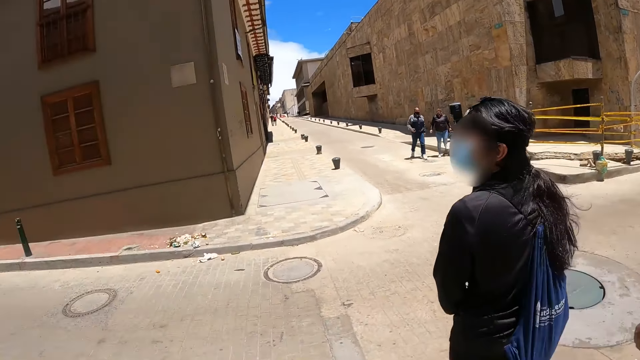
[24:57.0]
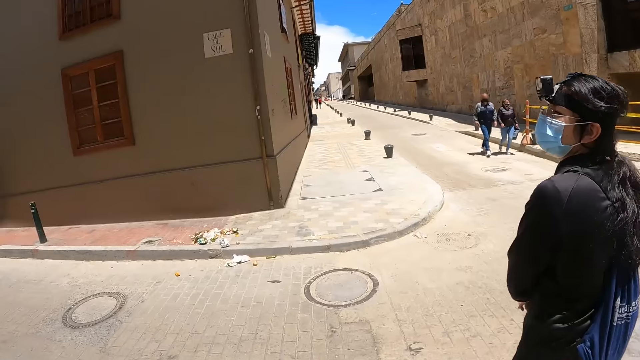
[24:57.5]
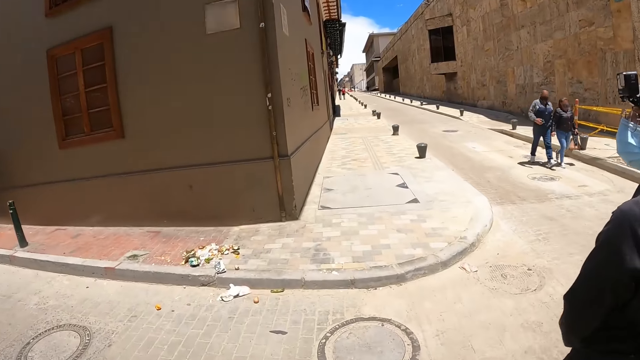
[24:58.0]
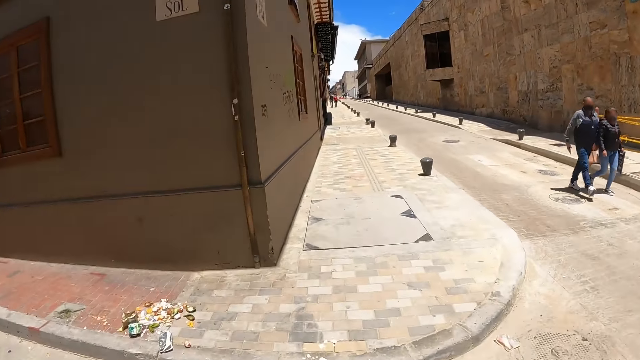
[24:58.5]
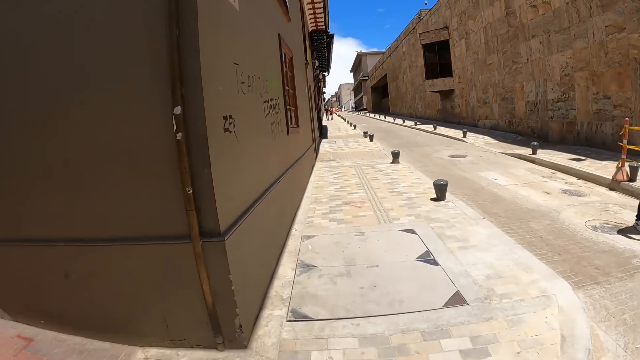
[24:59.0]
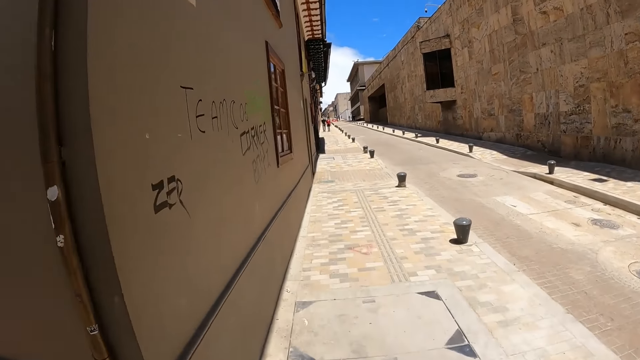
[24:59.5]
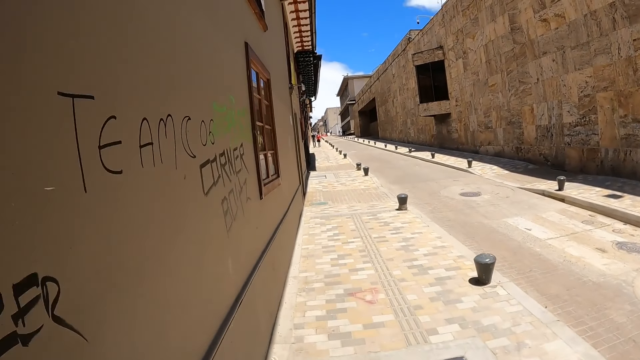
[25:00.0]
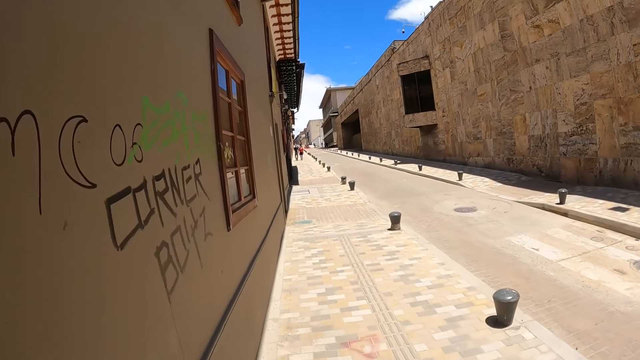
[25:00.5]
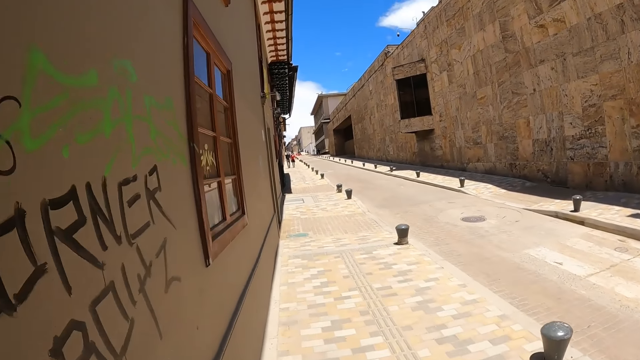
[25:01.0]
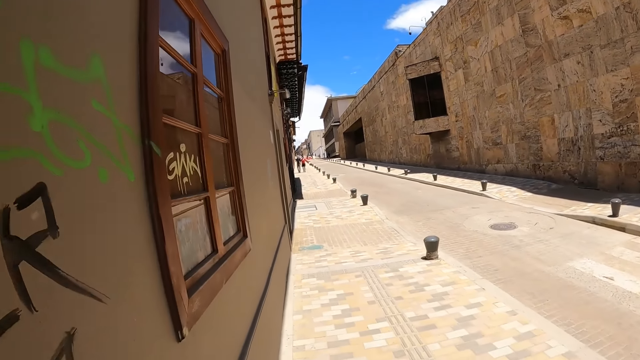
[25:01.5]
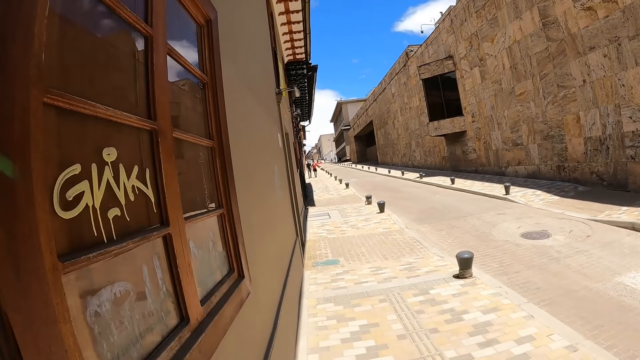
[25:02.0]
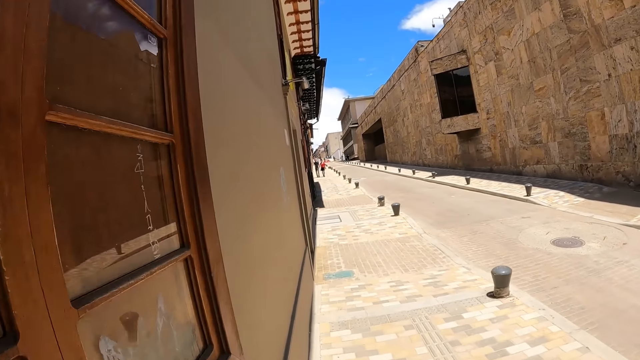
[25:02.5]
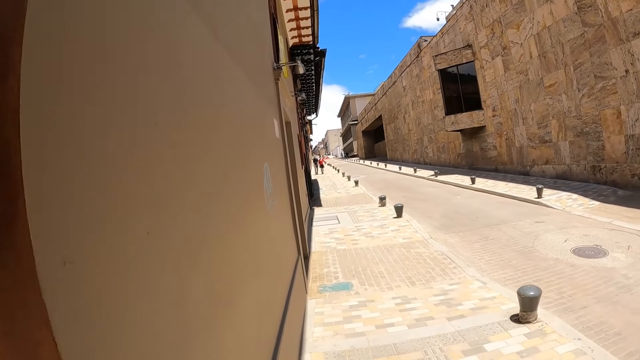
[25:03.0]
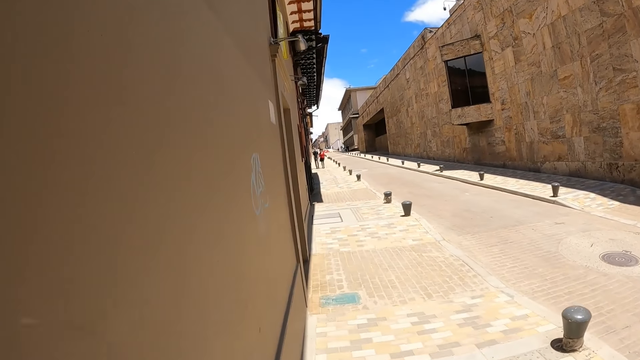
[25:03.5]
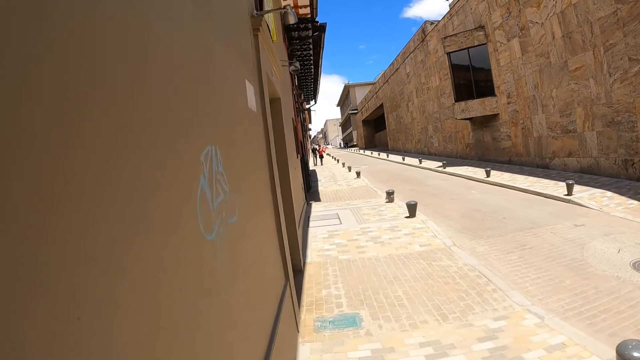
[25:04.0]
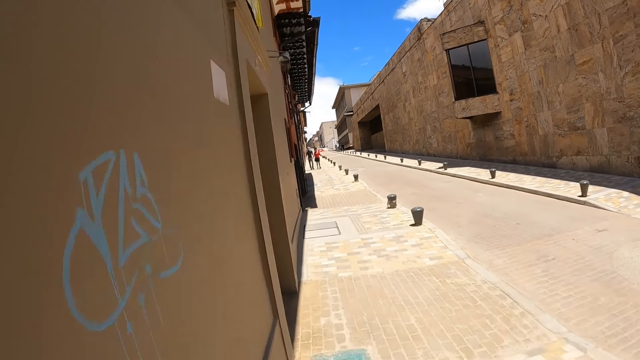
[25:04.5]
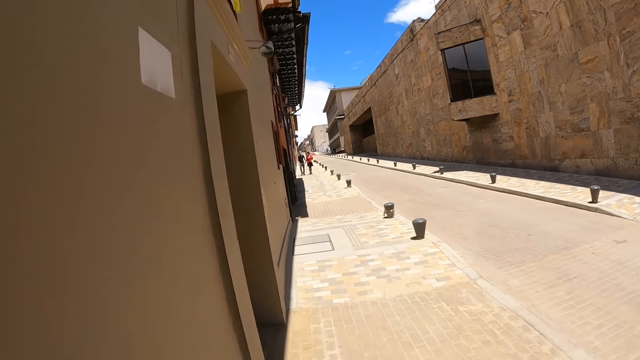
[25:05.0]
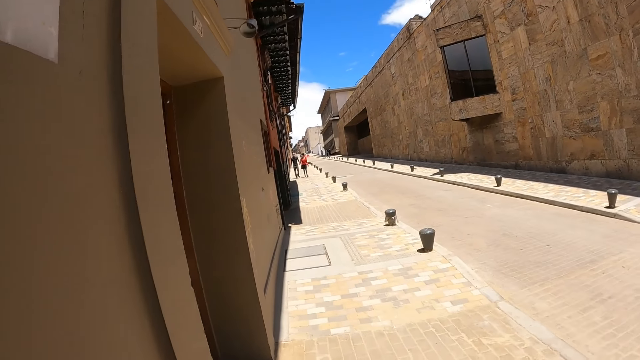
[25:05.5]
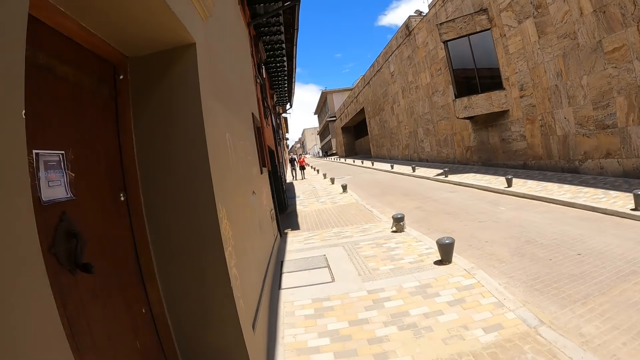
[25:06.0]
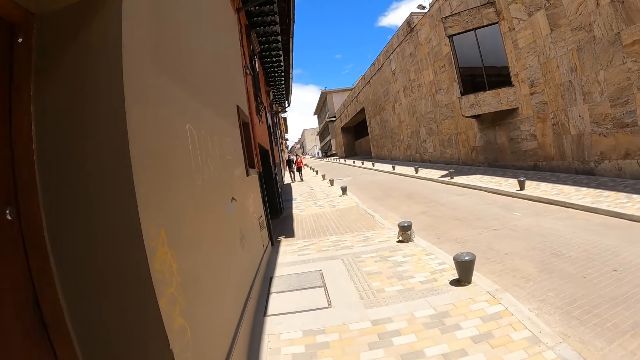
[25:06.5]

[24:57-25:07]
A man crosses the road with a woman. The camera wearer walks along the sidewalk. The man walks along with the woman. The camera wearer walks along.

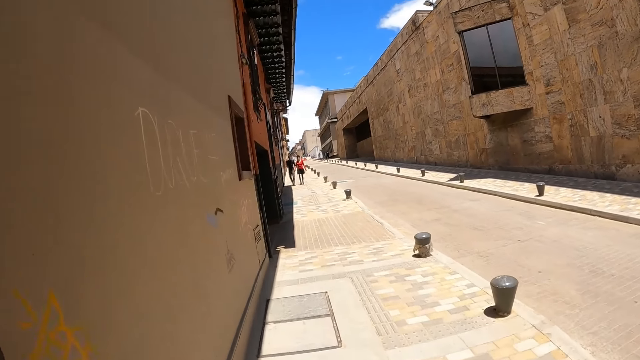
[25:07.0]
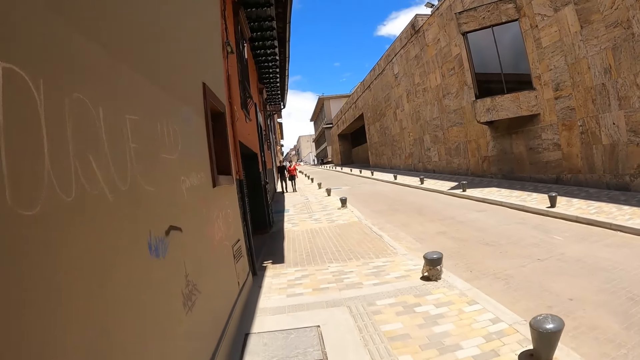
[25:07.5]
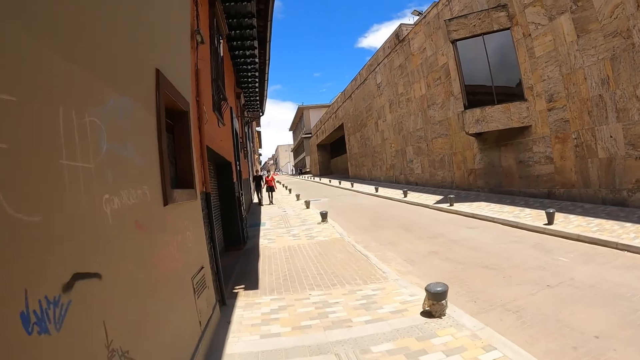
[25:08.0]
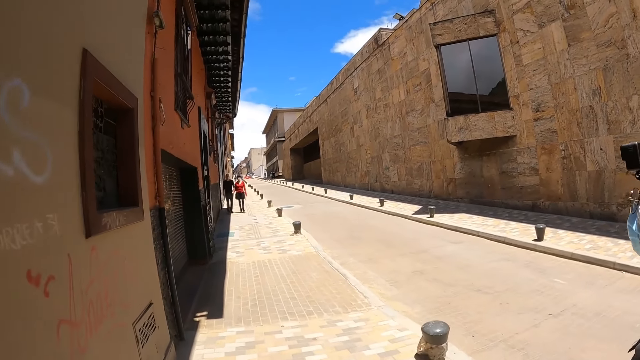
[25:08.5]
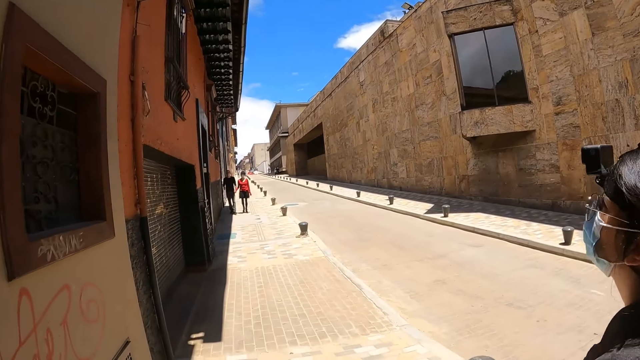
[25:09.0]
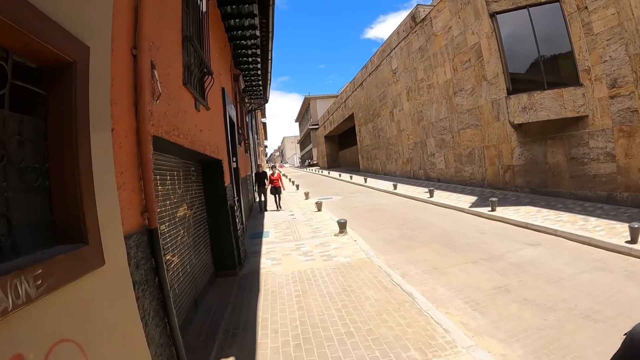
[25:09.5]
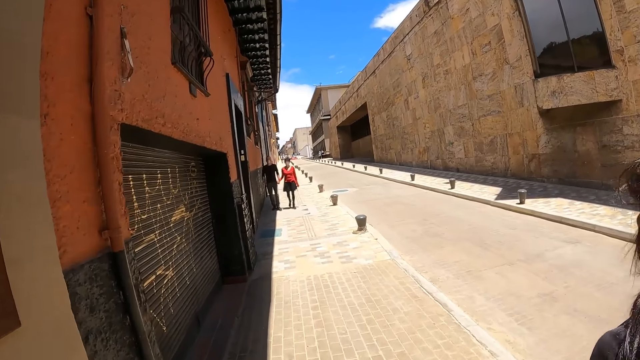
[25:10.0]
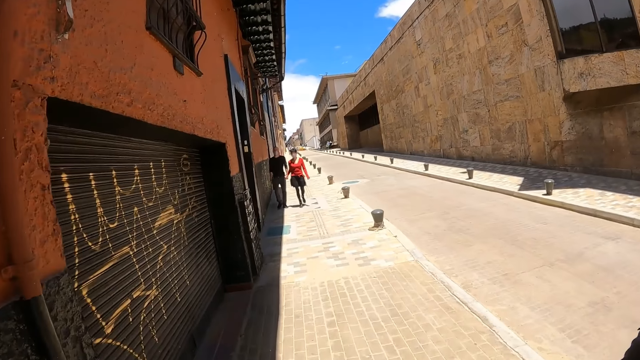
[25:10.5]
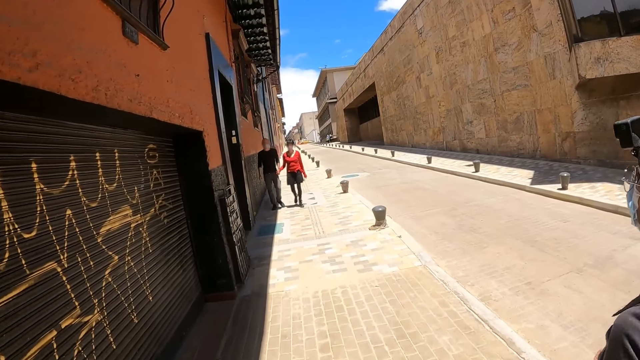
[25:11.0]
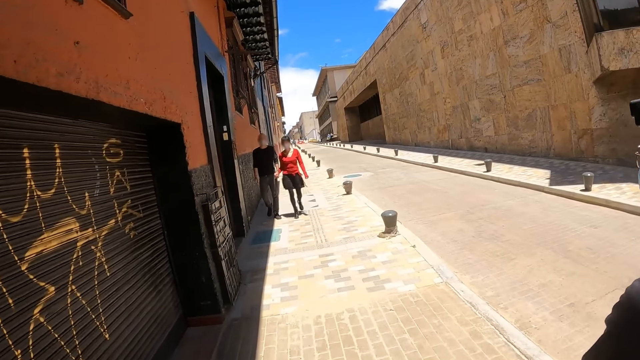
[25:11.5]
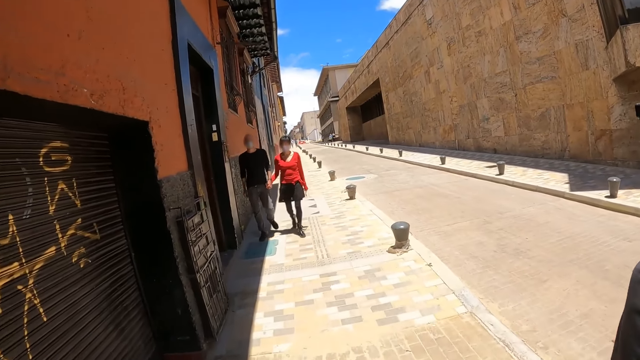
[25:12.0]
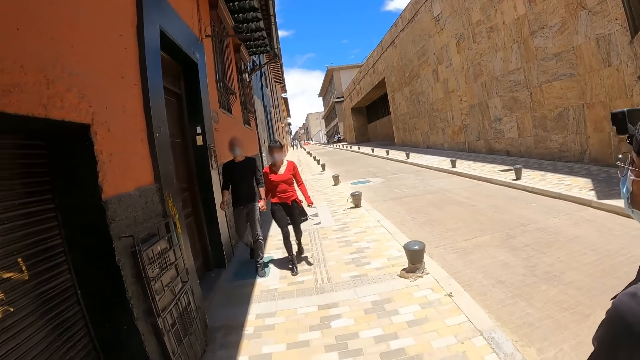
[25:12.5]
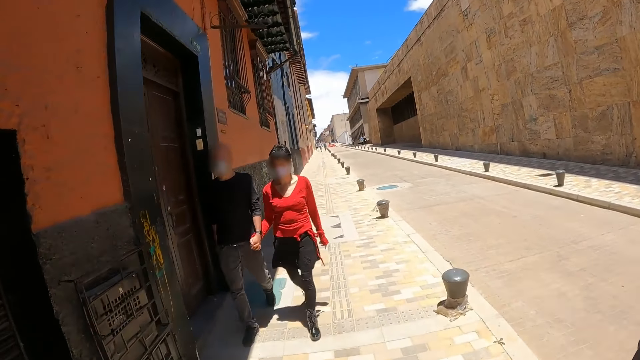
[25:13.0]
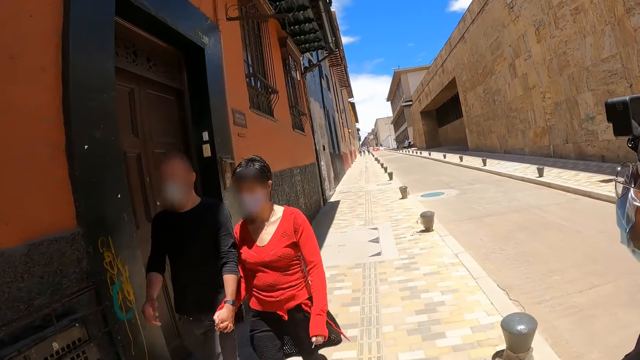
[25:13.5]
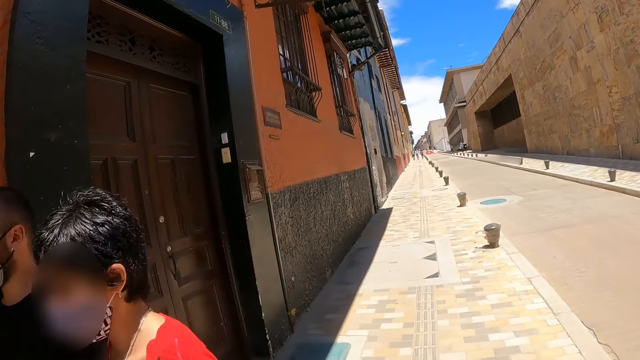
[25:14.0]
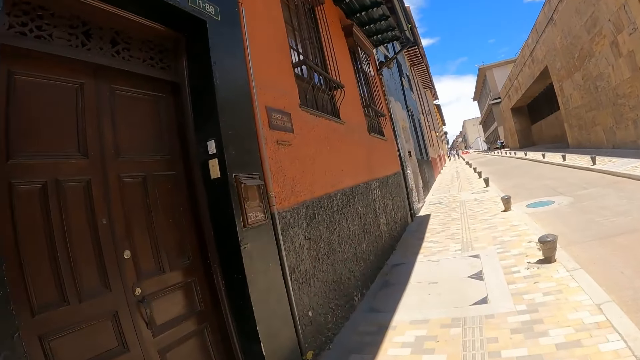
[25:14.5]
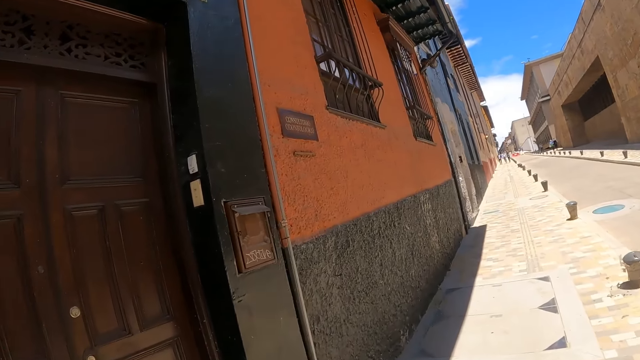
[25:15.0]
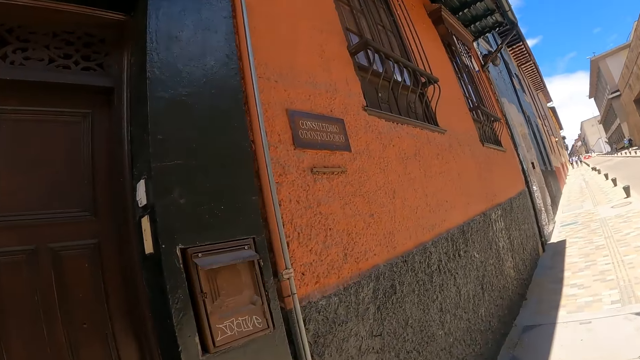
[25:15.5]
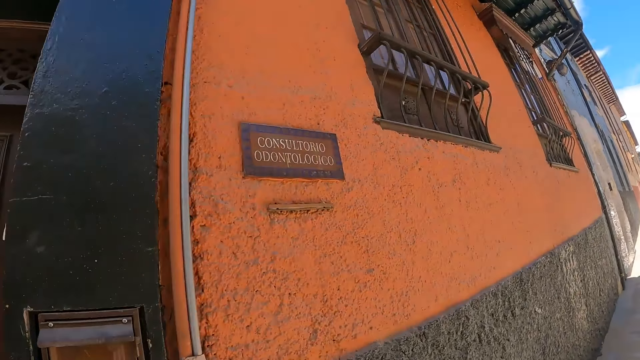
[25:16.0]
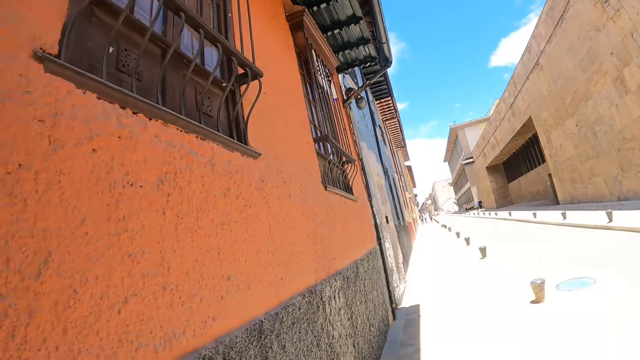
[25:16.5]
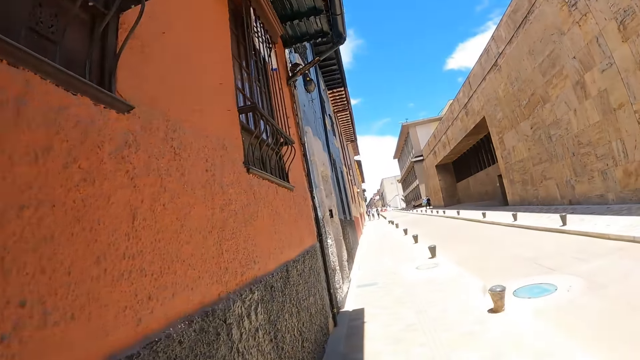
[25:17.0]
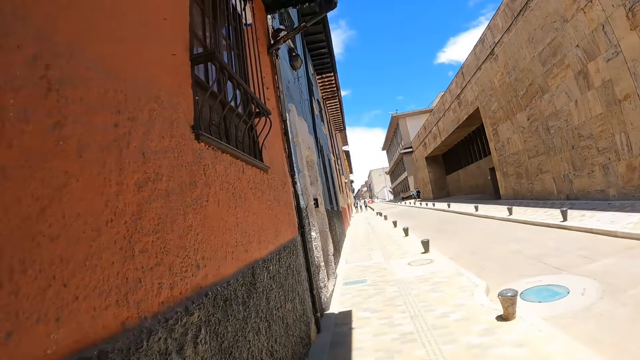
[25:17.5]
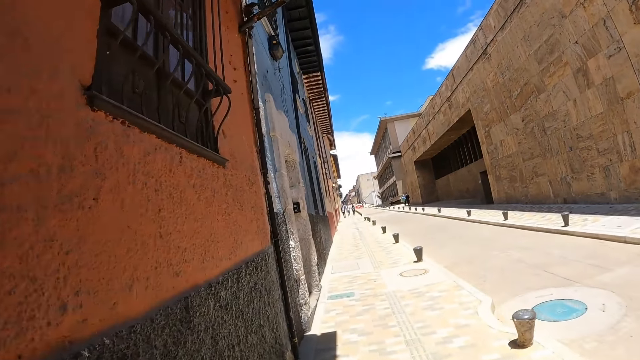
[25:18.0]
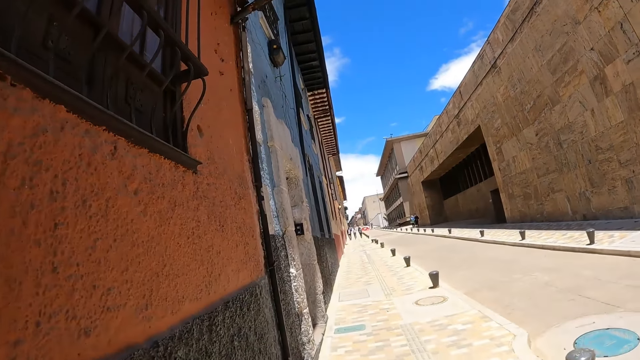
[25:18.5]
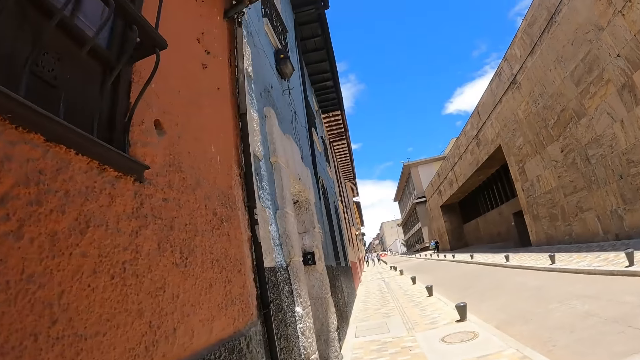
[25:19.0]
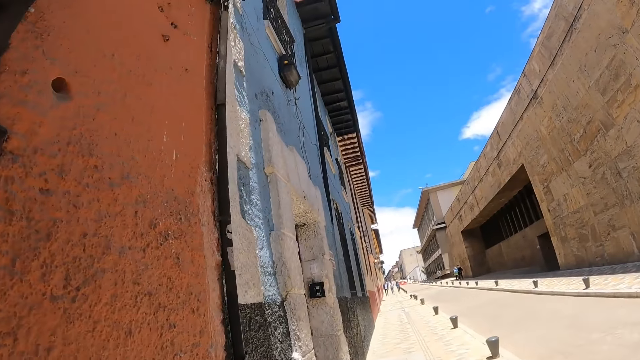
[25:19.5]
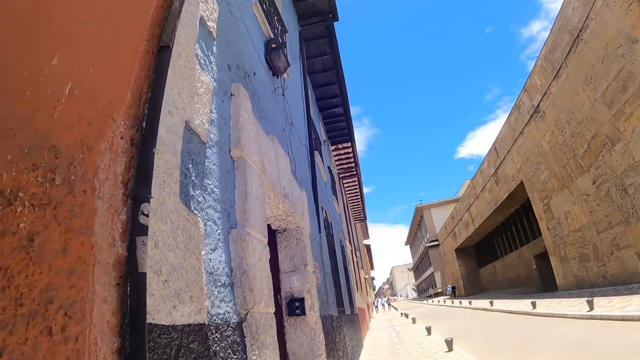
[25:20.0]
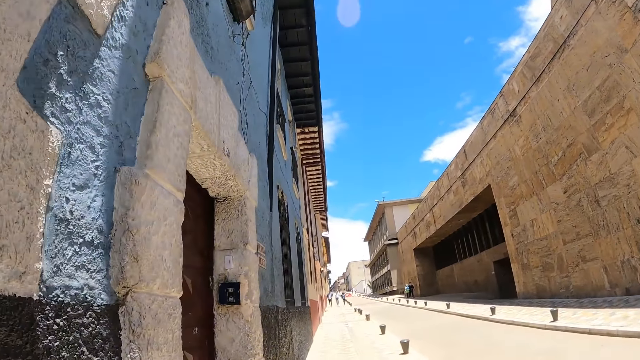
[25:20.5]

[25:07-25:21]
A woman walks along. The camera wearer walks along.
